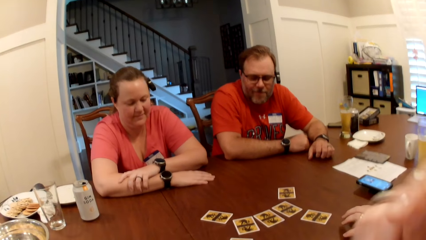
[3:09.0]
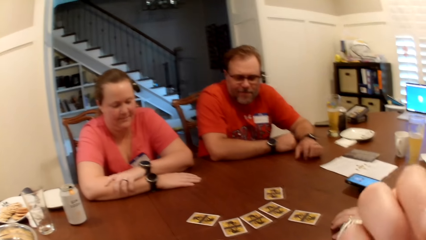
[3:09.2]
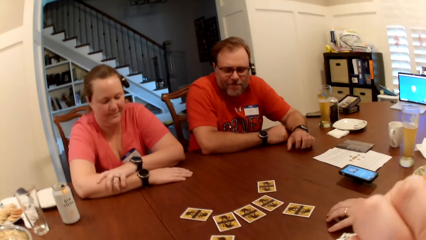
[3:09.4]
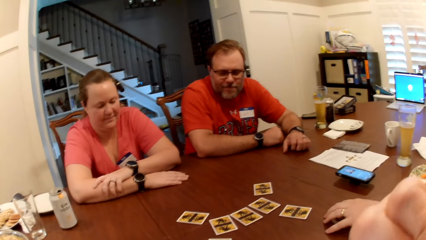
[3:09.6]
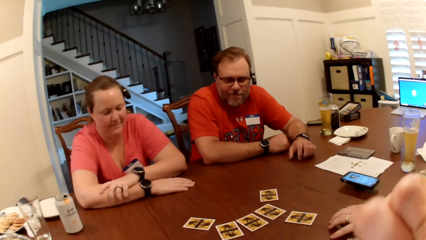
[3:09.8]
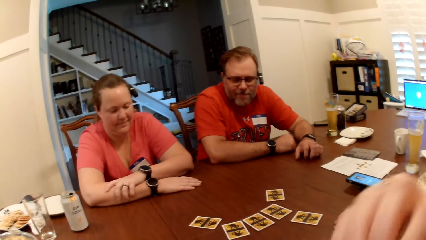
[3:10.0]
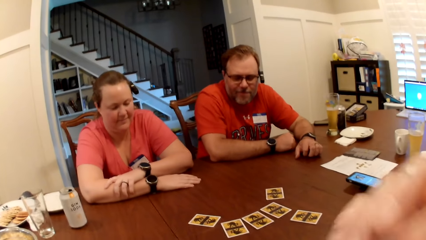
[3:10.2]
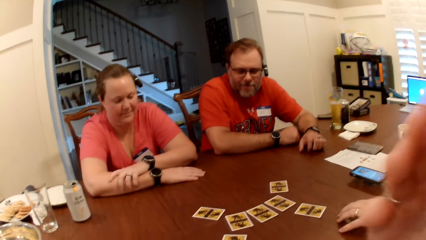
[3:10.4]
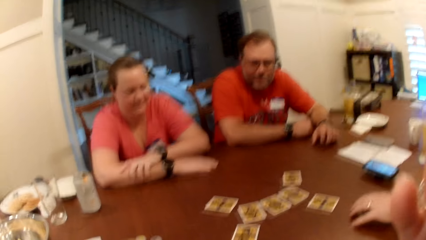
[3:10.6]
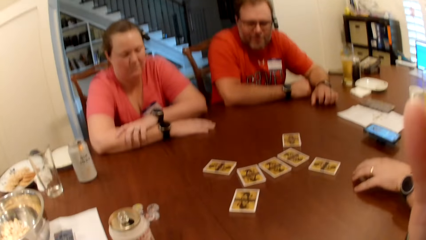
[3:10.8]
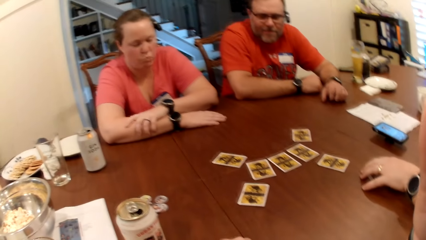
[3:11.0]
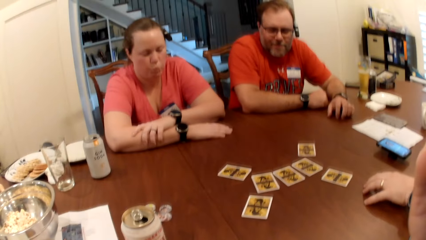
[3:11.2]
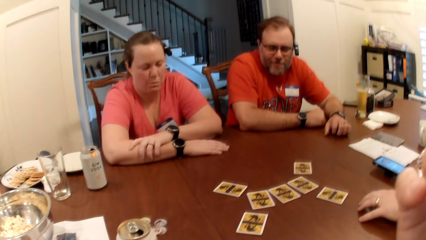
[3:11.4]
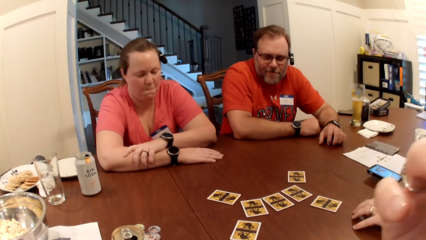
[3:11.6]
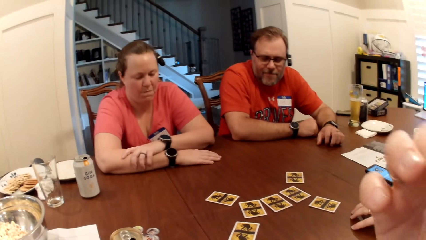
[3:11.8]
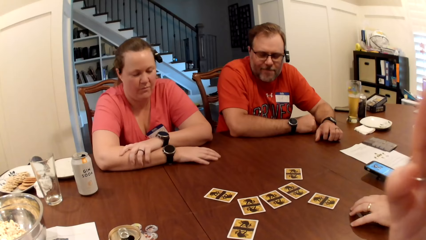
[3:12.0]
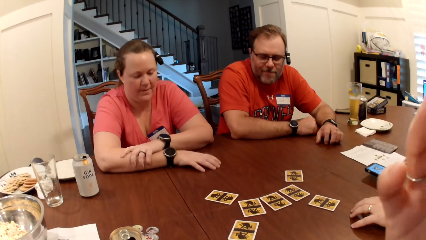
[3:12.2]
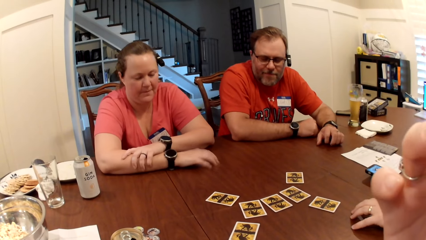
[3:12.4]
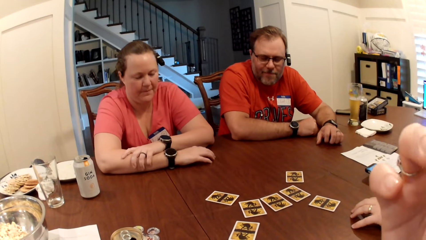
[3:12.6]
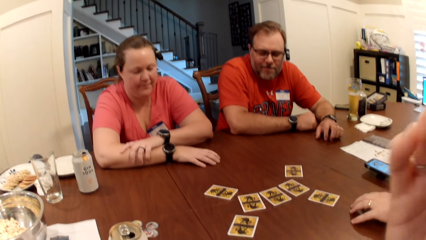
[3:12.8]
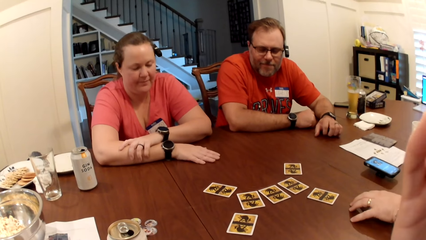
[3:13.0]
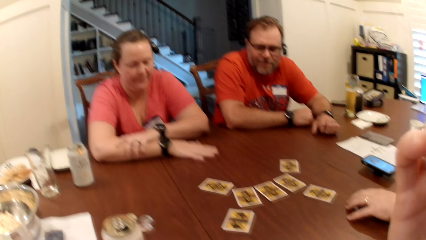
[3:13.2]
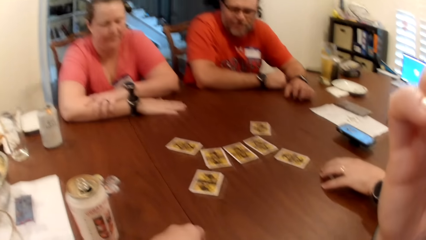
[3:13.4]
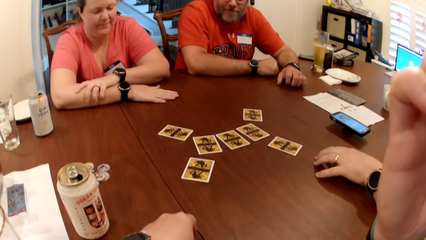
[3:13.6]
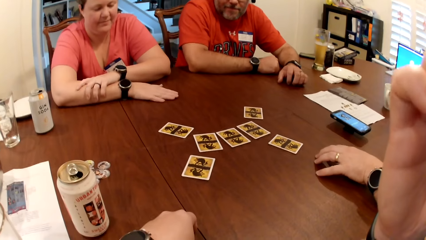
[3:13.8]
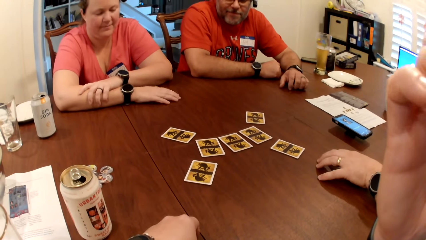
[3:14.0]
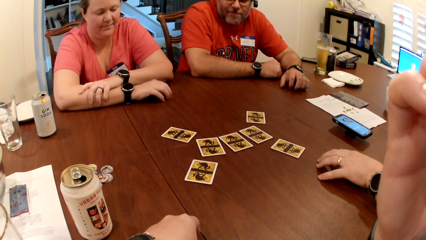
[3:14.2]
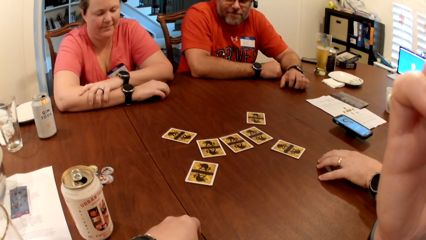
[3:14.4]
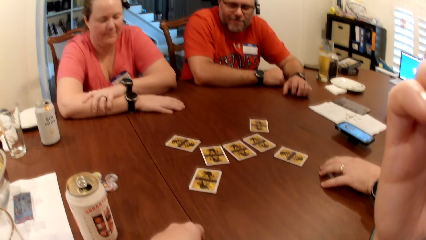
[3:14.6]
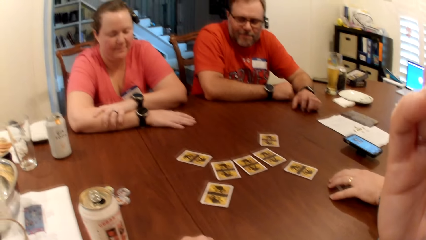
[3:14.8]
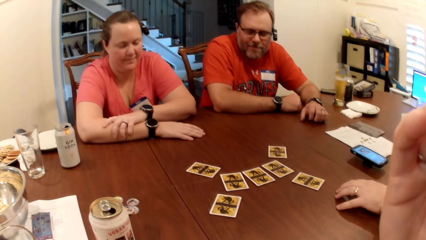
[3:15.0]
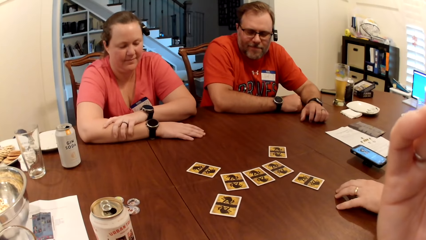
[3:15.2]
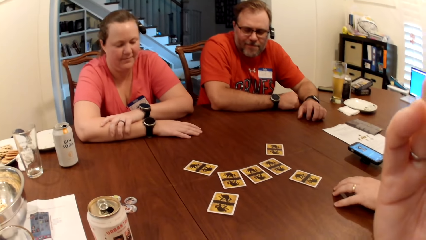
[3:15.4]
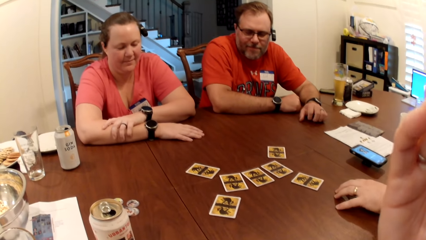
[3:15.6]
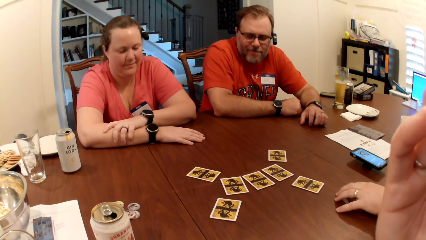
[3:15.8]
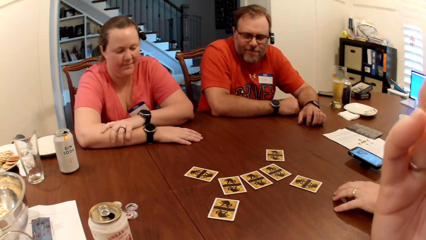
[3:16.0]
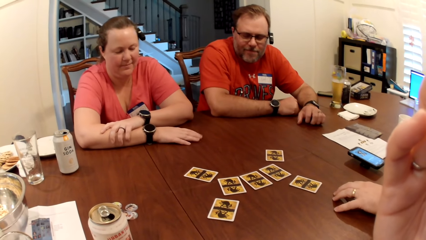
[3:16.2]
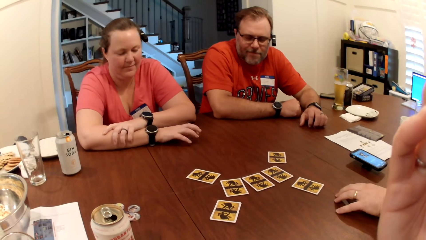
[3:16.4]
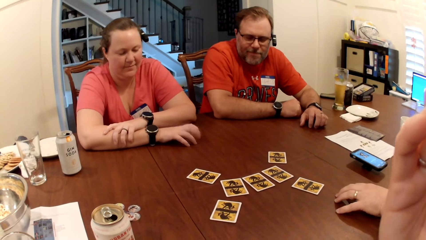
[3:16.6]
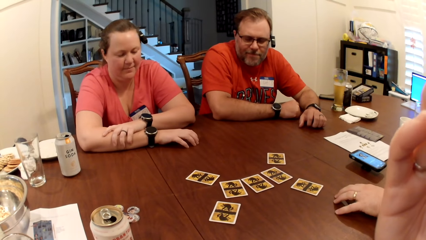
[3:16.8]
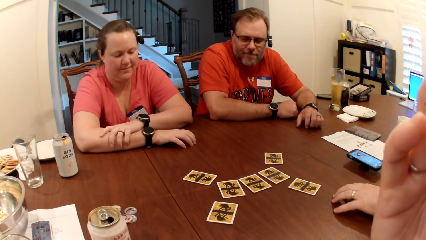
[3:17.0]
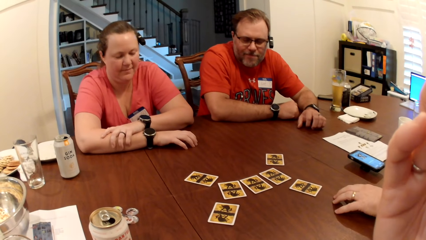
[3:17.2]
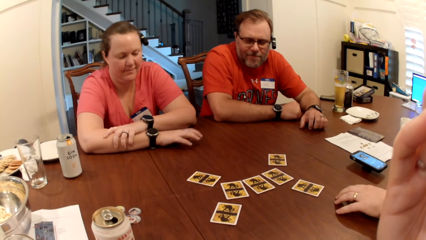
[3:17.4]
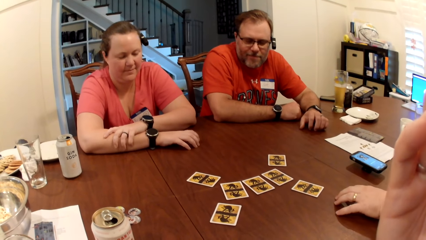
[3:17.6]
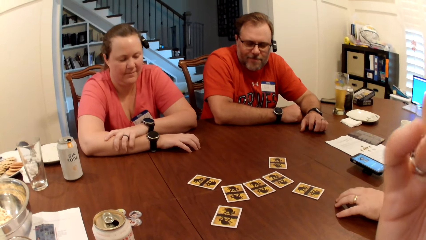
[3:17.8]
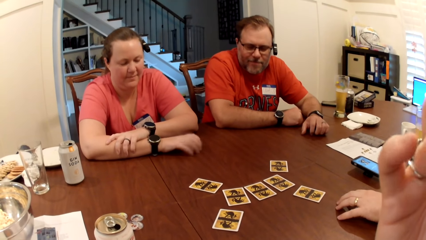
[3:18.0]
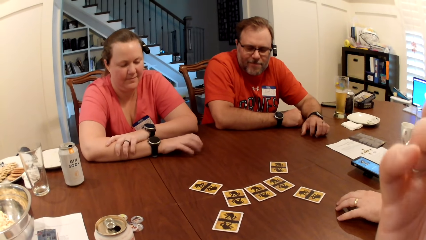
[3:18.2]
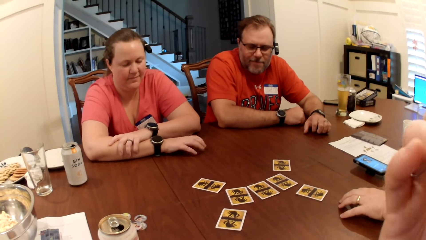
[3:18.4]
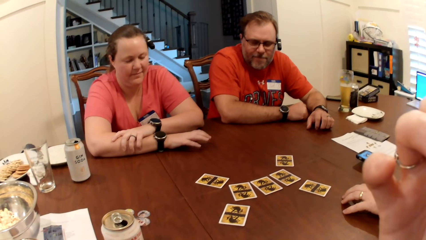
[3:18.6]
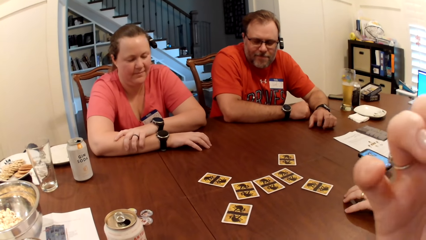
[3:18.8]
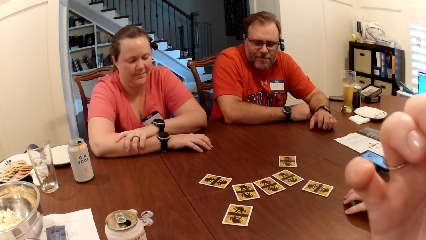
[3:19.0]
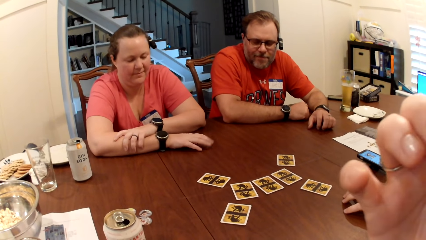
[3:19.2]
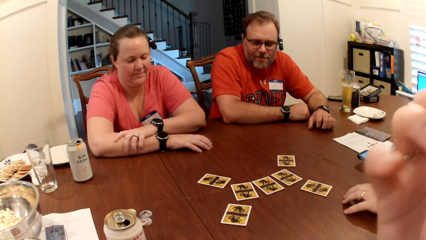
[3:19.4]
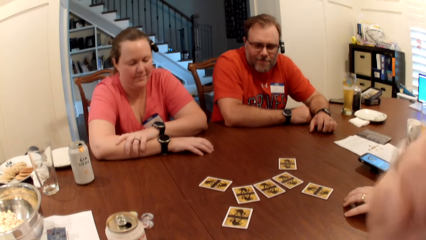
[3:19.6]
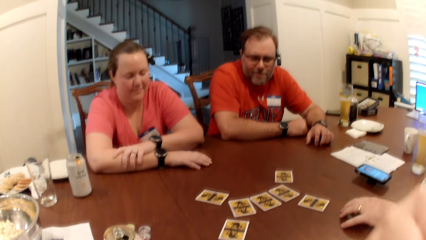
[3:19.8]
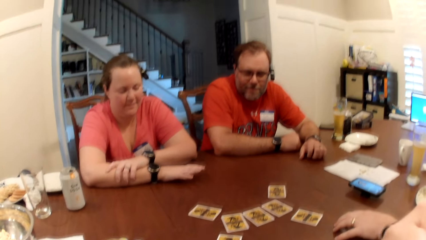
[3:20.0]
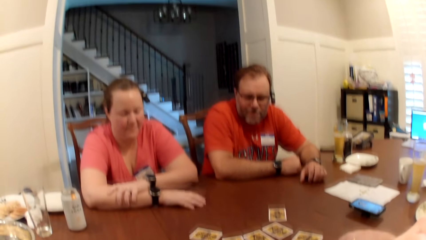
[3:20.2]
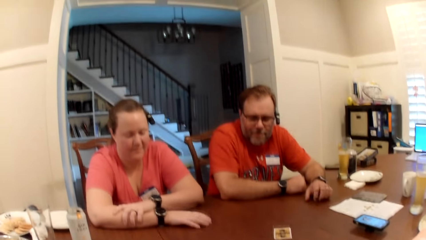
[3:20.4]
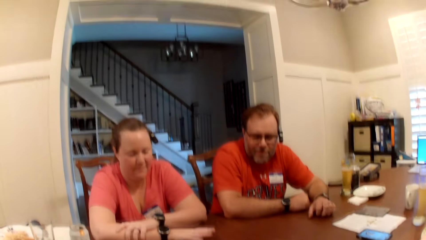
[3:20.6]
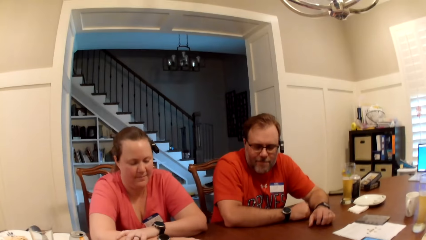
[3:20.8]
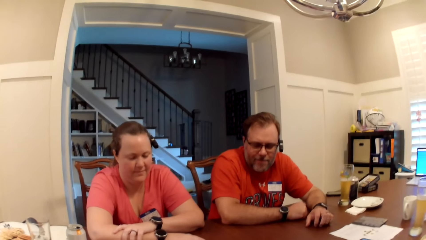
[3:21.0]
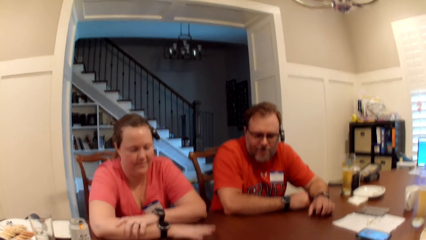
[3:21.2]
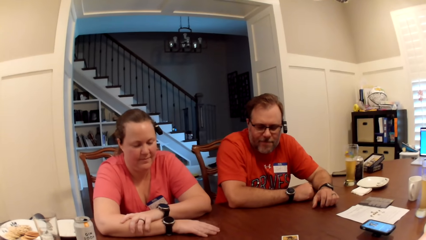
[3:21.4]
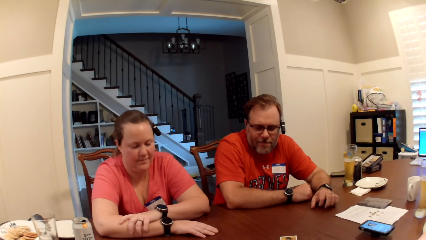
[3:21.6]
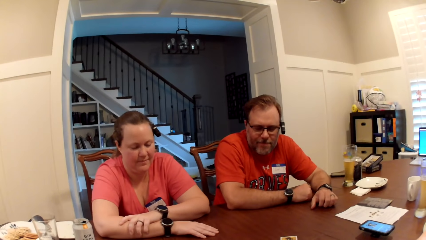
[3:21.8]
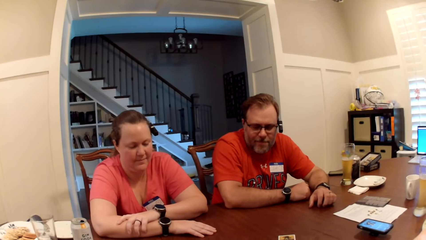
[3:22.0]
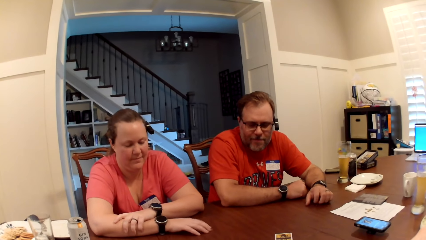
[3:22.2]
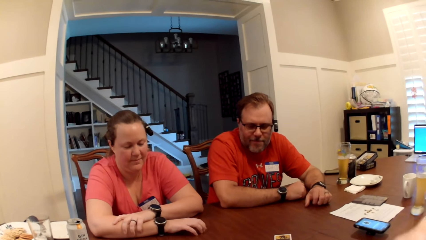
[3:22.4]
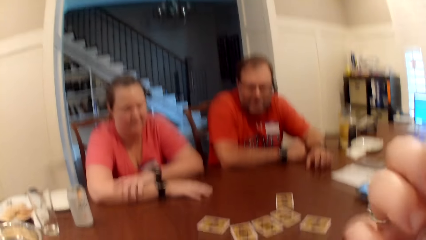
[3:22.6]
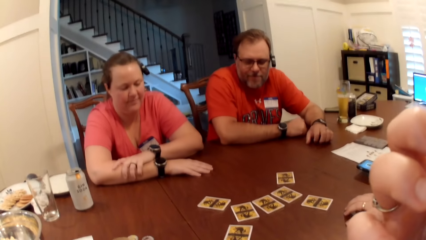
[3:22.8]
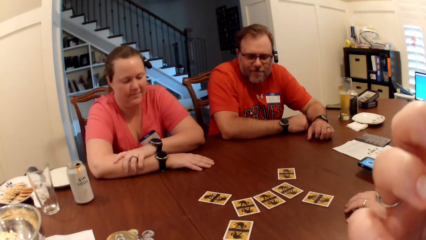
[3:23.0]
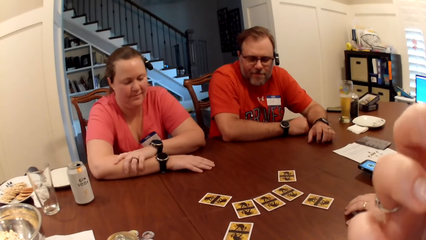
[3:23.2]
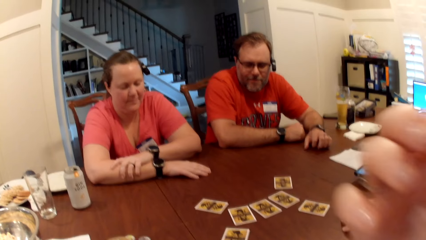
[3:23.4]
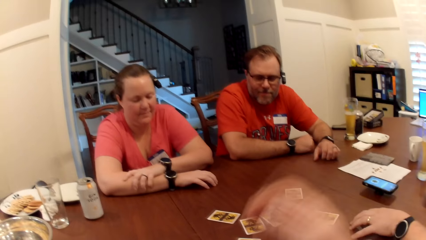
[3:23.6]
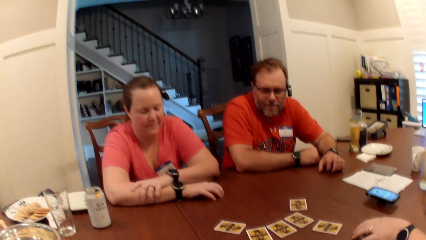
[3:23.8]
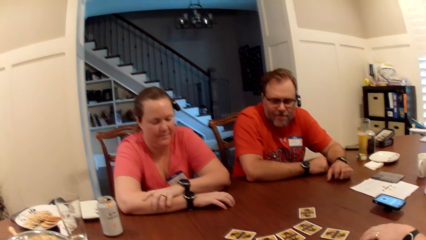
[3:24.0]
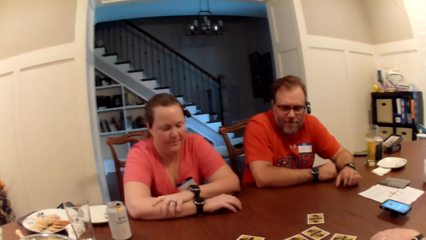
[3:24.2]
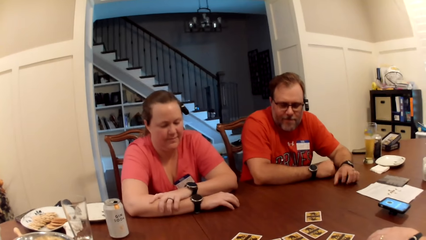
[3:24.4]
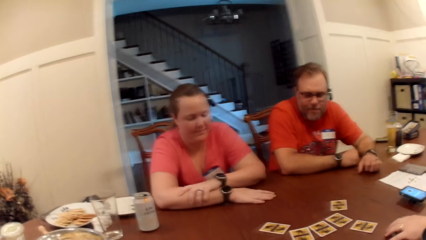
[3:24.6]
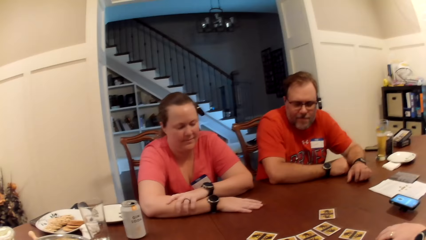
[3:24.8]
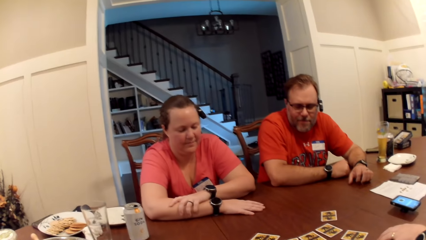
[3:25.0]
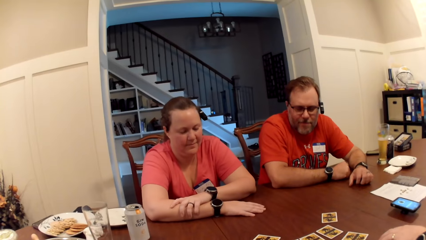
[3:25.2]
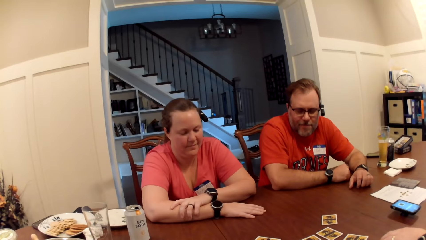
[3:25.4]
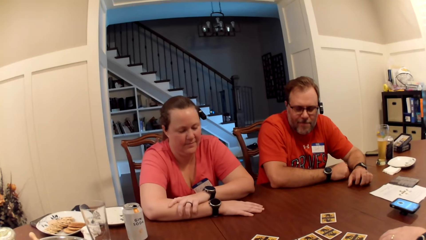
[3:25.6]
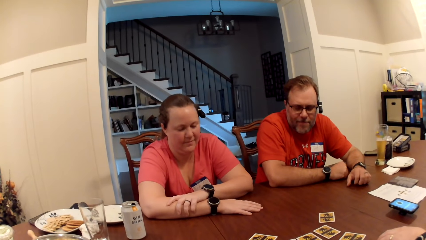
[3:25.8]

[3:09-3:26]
The camera wearer touches her face with her right hand.
